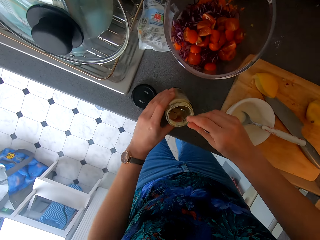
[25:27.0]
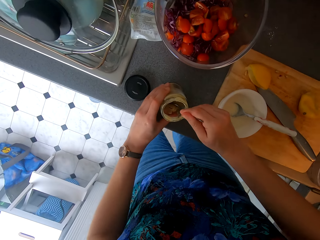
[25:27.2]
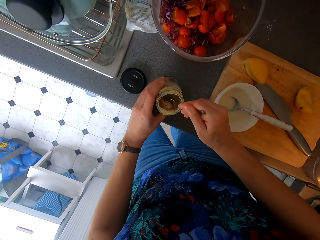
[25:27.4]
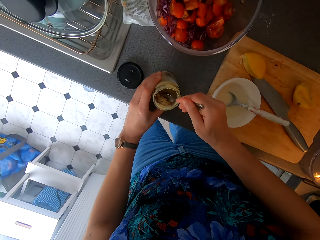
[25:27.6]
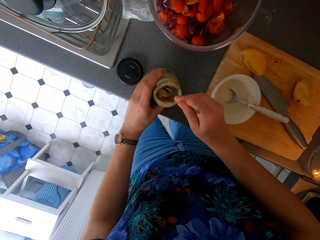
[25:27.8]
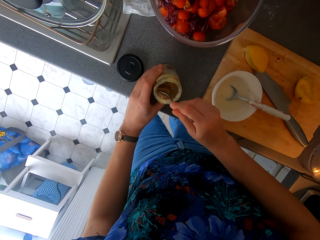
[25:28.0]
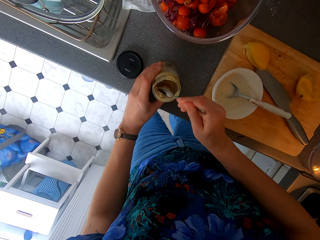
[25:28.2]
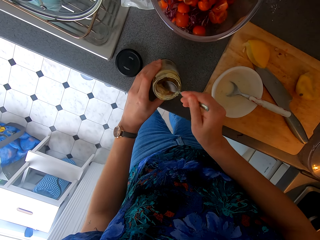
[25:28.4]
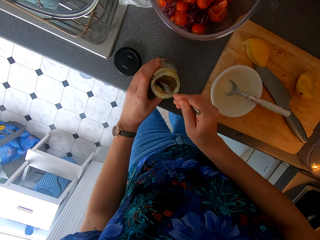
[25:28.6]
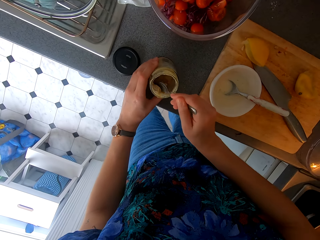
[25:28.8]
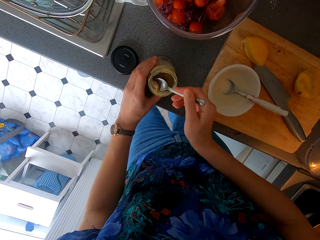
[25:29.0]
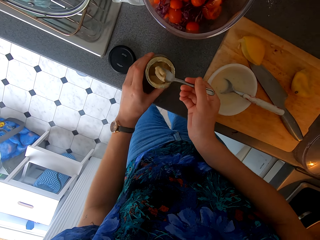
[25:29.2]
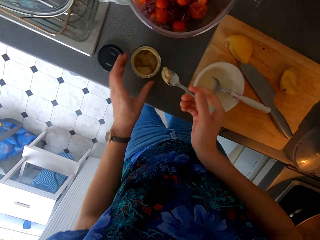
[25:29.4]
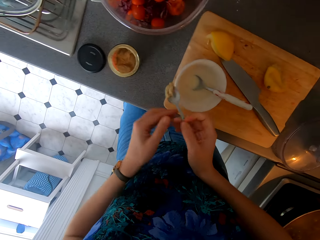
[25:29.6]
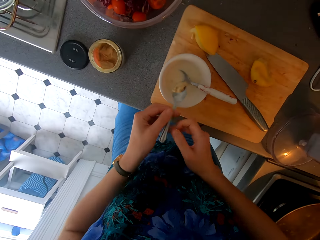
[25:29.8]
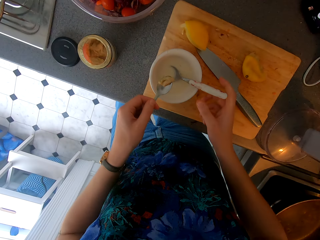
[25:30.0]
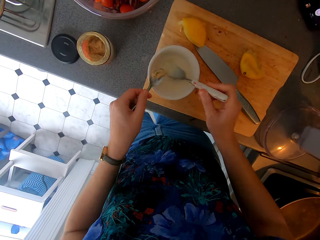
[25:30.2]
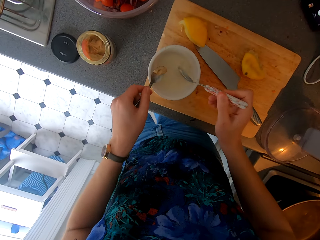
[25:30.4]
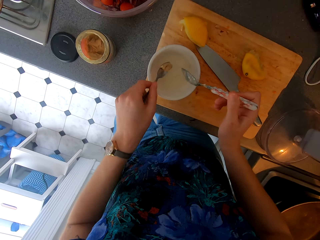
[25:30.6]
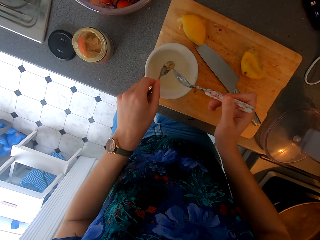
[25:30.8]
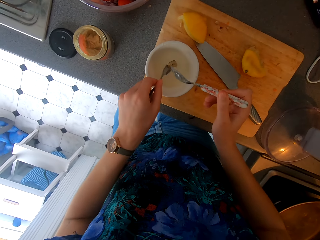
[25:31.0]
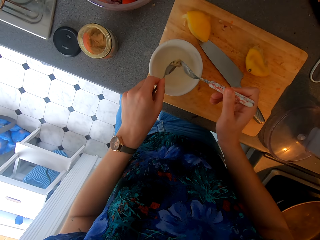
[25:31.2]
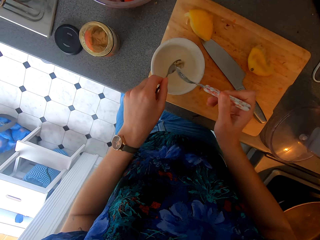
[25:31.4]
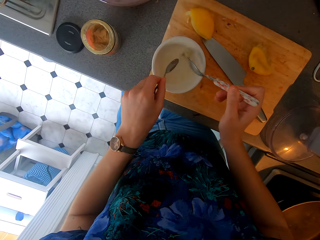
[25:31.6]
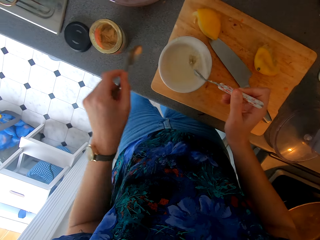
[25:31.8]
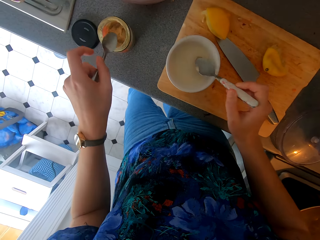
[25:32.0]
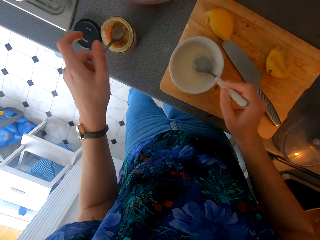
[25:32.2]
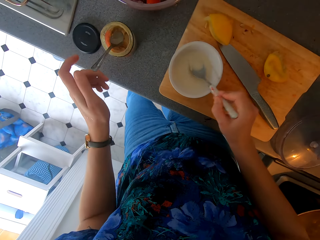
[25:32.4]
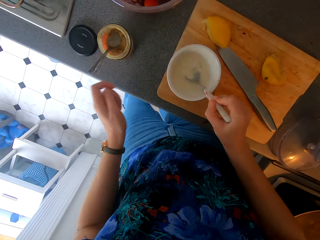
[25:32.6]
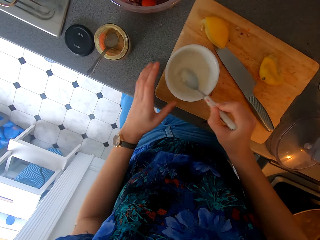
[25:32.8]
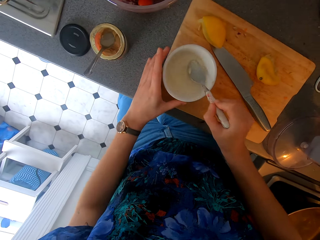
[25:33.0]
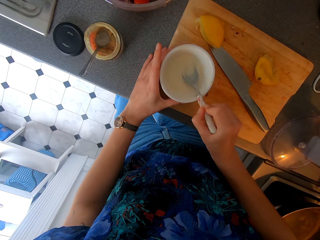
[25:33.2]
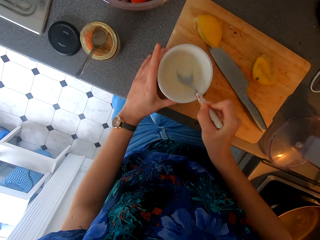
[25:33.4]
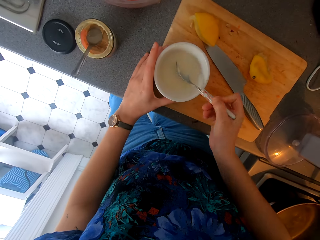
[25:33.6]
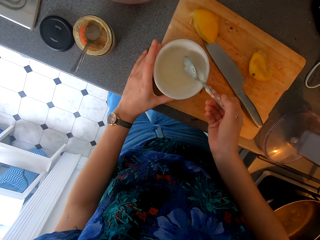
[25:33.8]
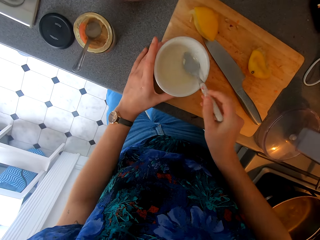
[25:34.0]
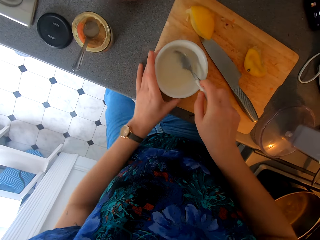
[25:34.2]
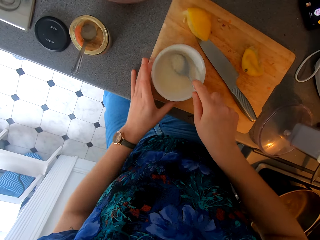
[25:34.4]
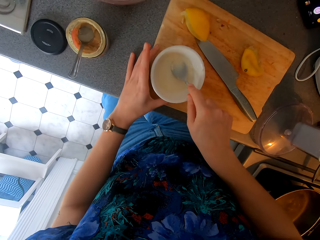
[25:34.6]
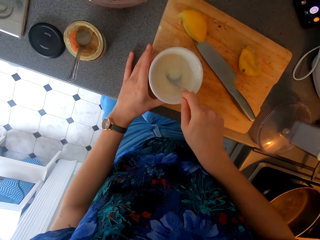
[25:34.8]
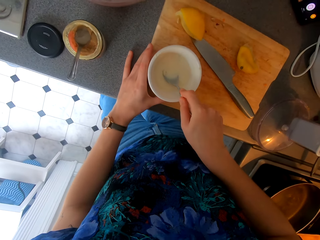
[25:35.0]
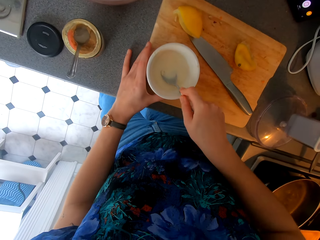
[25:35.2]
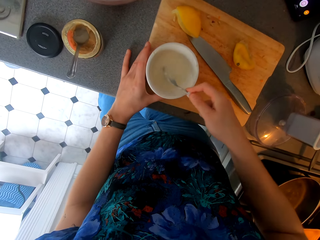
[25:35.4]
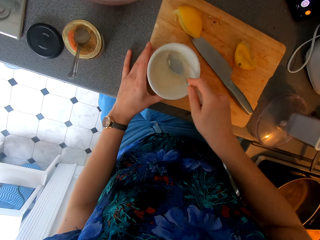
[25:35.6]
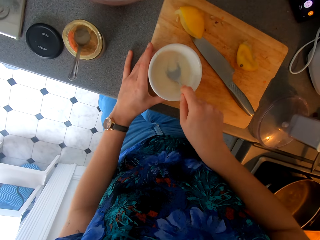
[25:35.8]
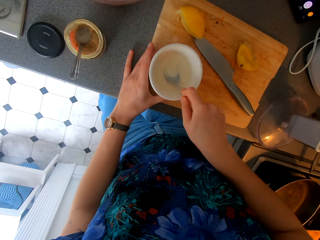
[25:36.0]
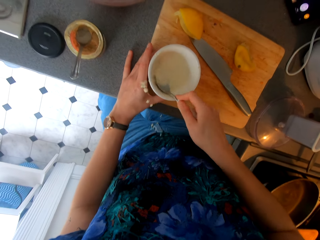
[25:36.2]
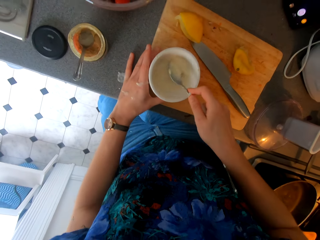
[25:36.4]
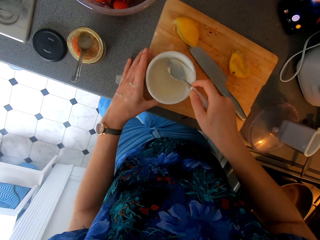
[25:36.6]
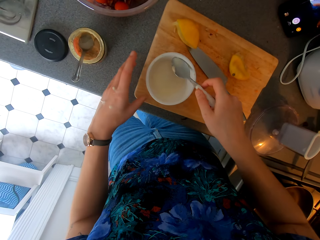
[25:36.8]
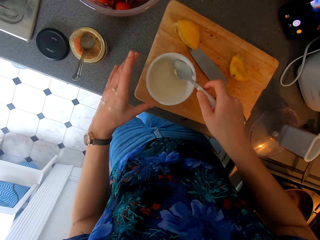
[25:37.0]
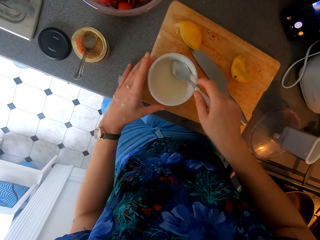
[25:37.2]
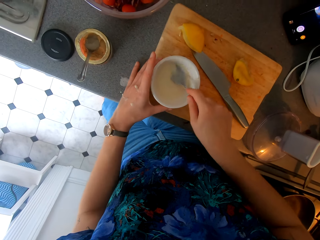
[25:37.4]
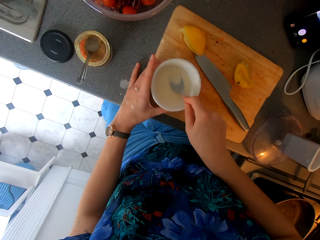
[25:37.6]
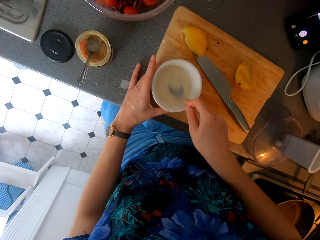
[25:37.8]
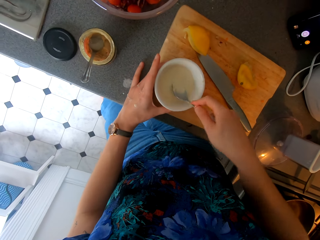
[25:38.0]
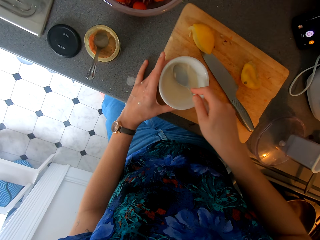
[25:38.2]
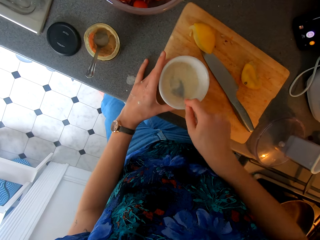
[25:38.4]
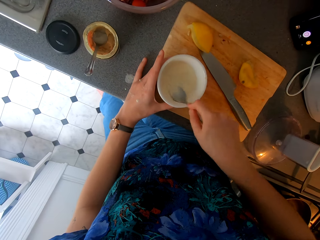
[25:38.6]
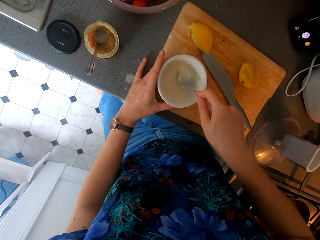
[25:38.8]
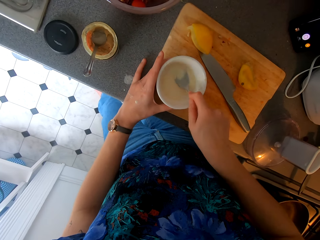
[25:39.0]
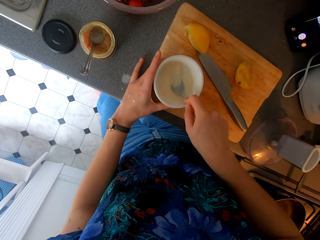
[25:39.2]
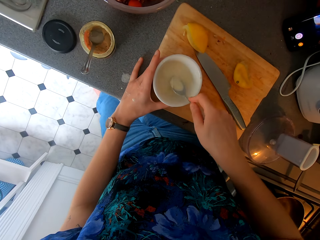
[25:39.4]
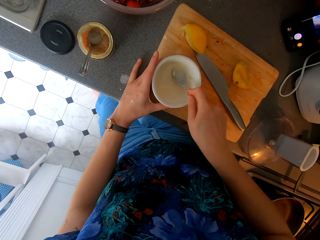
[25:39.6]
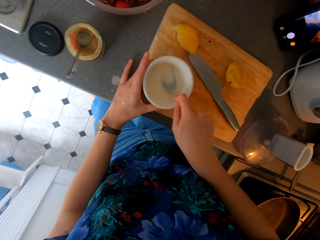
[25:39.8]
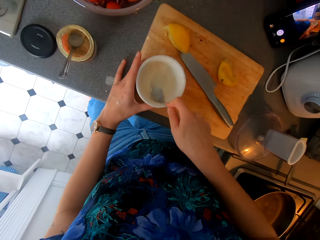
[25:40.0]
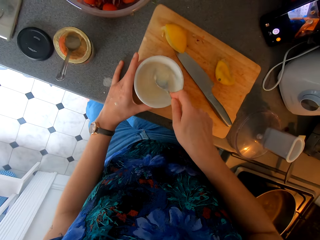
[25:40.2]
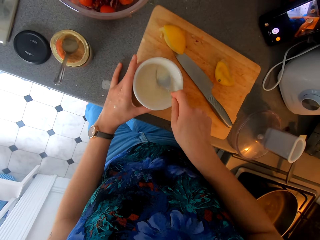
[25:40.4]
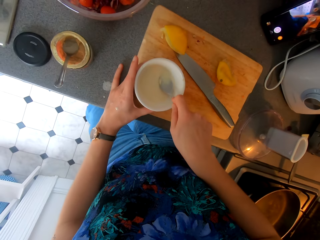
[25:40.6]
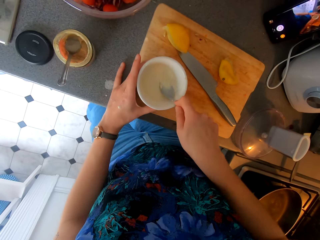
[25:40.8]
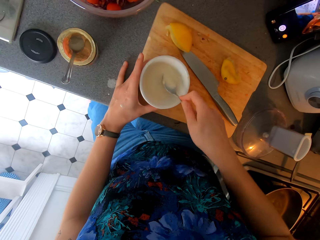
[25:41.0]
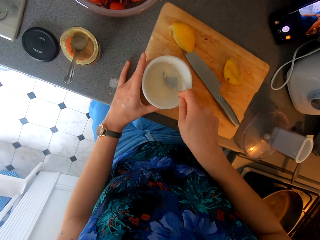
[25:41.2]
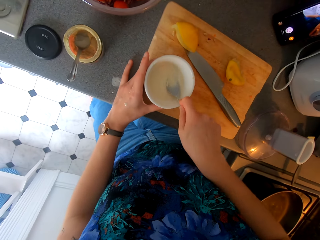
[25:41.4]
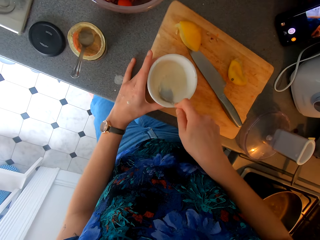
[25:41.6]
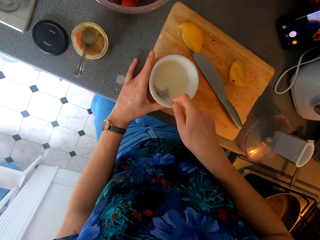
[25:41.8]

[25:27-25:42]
The camera wearer scoops something from the tin and places the lid on the kitchen counter top. They pick up a spoon. They remove something with the spoon. They put something in the lemon mixture. They hold the spoon. They hold the bowl and place the spoon in the tin. They smash something with the spoon on the bowl. They mix the lemon mixture. They pour the mixture down. They smash something with the spoon on the bowl and hold the bowl.

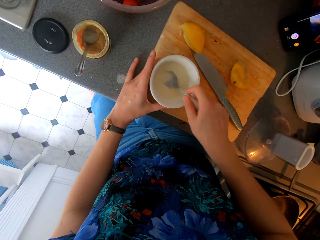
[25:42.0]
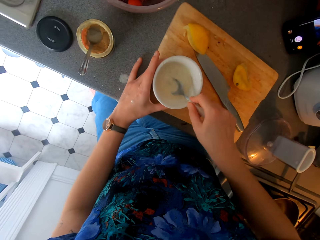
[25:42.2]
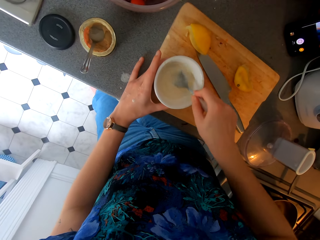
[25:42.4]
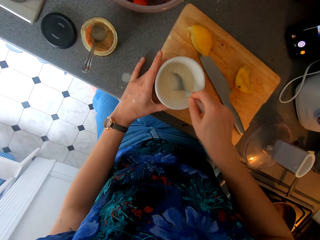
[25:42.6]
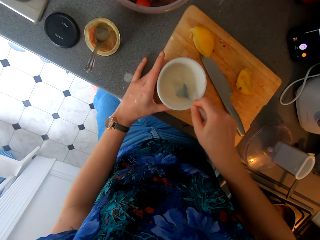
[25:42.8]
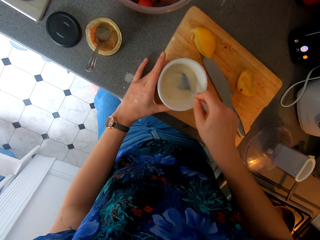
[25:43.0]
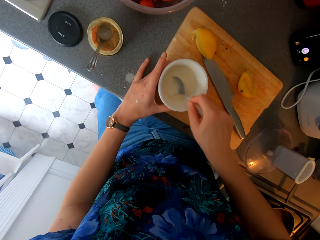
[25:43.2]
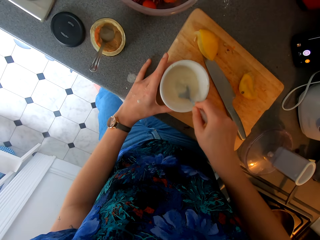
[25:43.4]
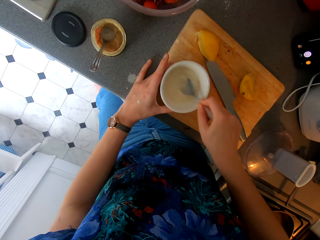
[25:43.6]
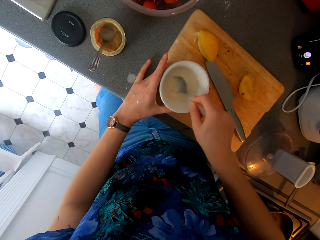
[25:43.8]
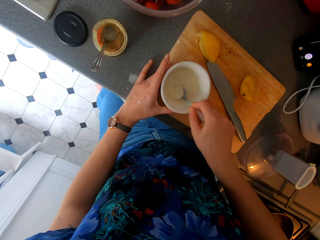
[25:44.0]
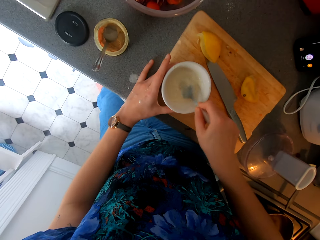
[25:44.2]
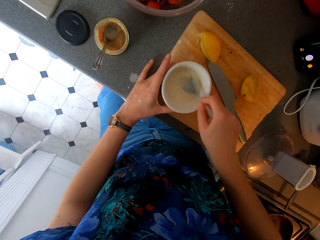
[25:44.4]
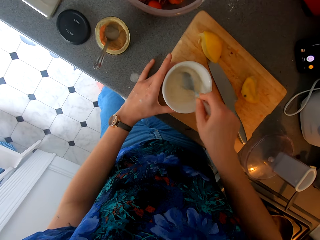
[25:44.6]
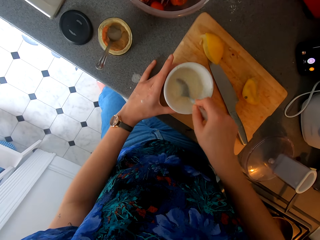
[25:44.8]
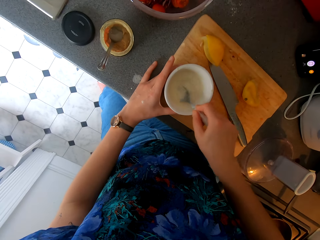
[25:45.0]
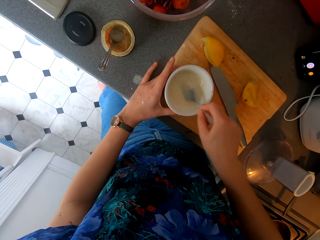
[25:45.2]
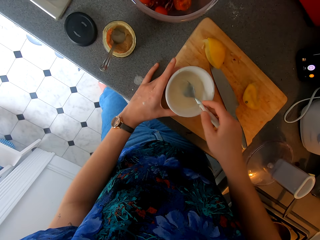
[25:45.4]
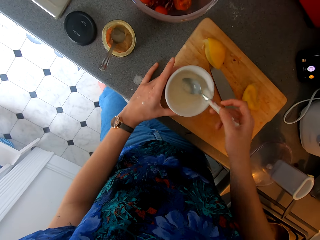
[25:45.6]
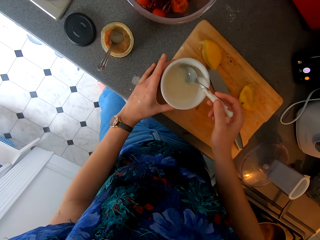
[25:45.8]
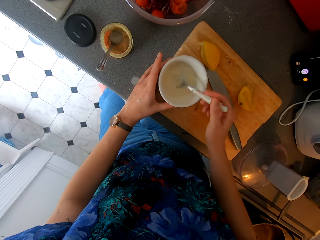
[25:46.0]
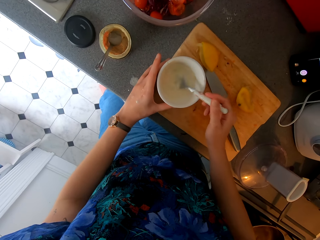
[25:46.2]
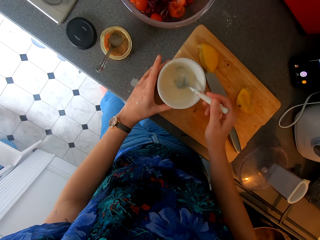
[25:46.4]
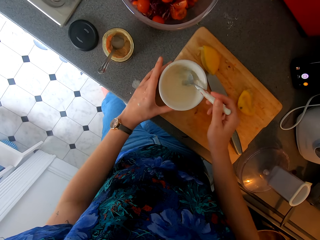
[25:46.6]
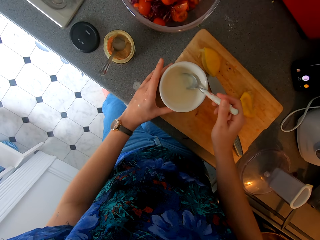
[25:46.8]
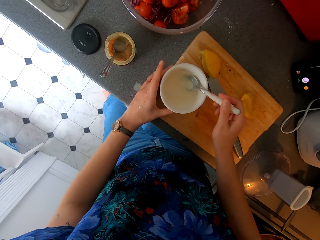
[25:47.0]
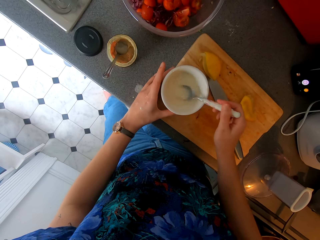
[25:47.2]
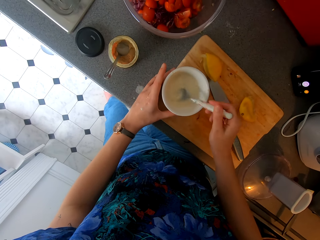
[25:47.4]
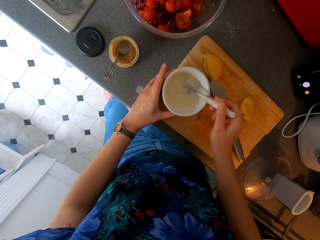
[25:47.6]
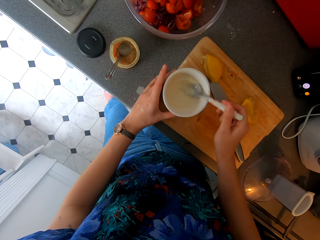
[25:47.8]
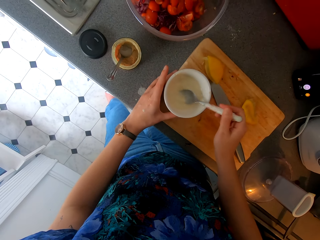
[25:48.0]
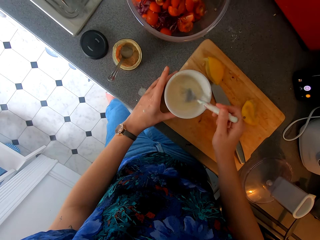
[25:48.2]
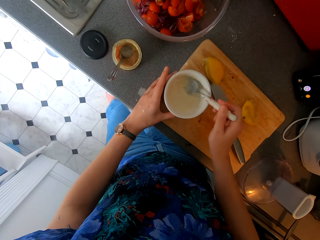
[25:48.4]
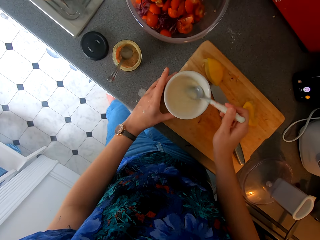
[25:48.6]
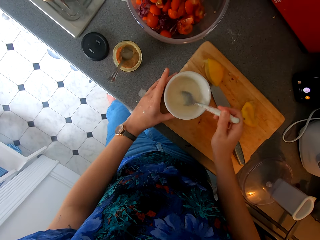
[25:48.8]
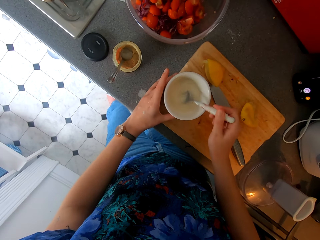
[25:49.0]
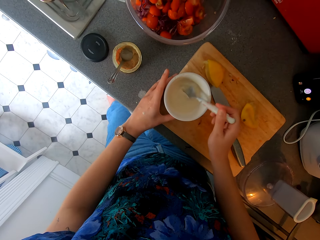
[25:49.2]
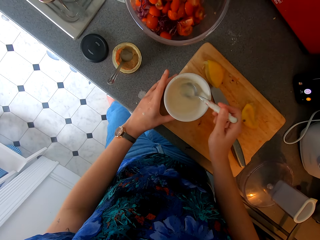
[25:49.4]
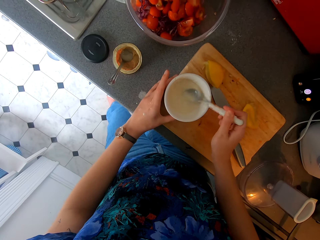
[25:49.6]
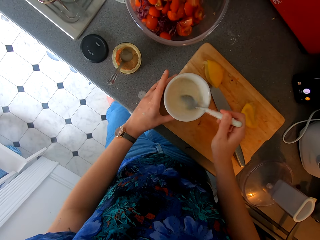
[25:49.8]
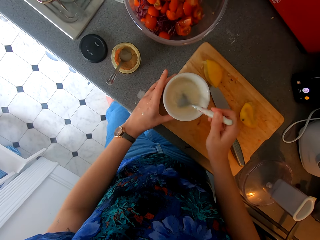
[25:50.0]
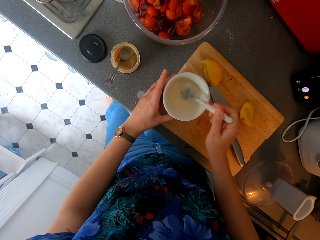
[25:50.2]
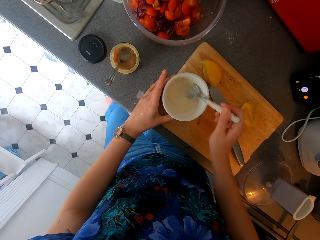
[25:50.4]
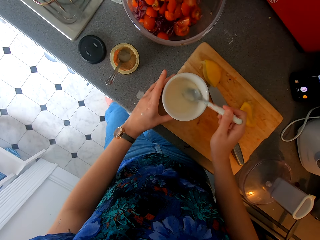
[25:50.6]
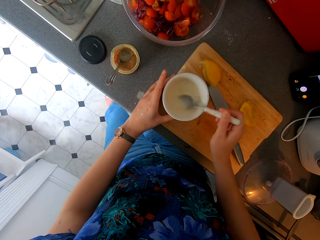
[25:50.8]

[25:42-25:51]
The camera wearer holds the bowl and stirs the mixture with a spoon.
